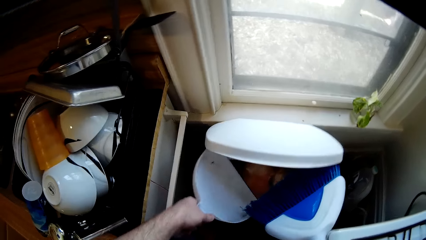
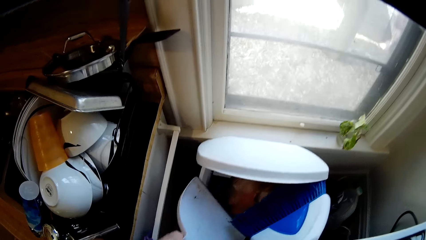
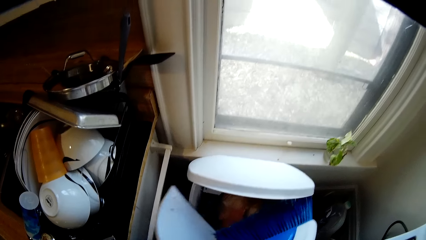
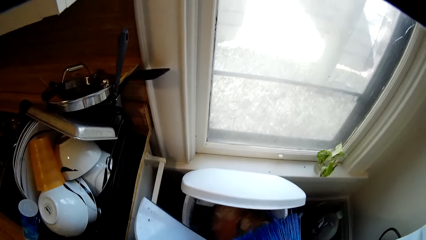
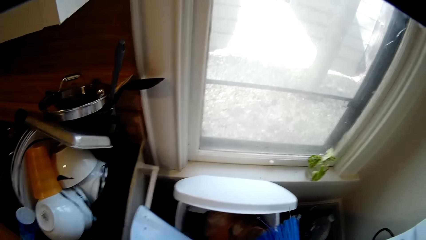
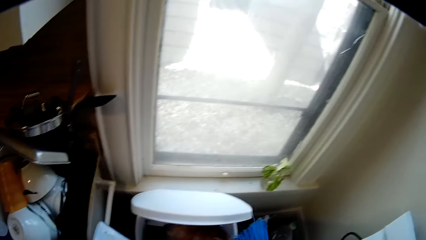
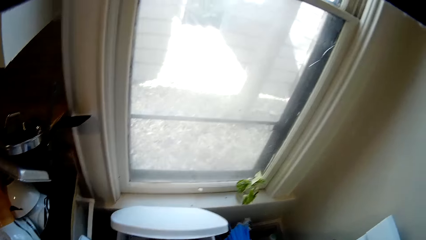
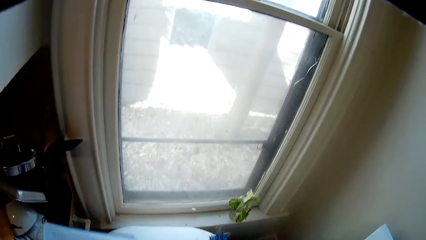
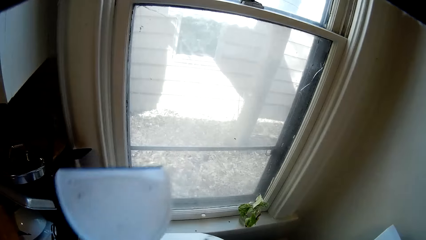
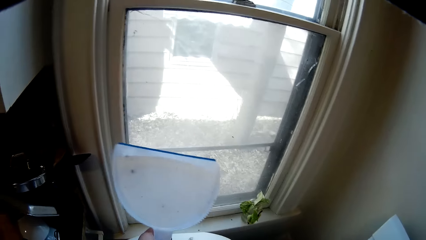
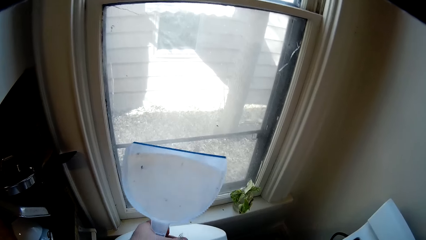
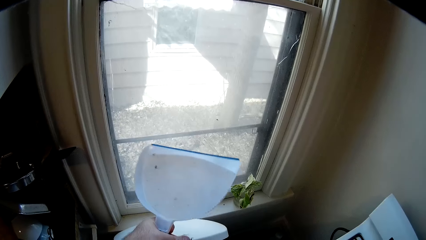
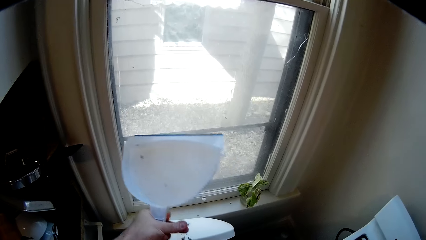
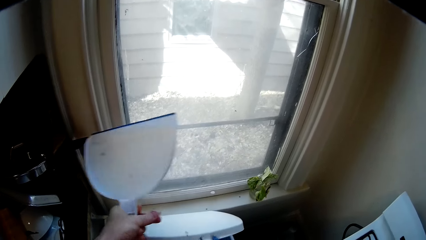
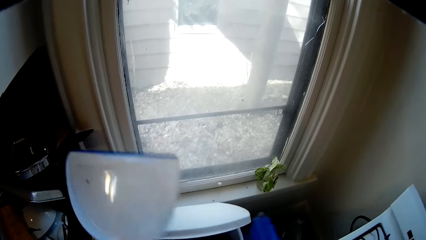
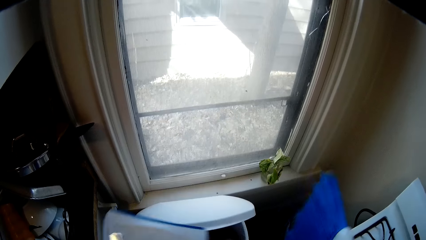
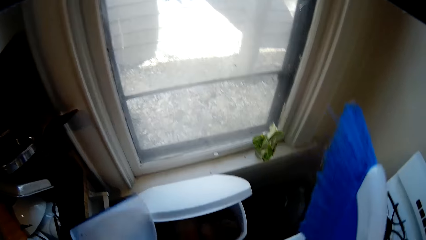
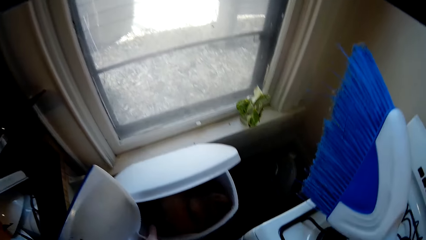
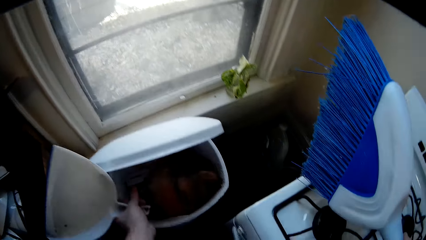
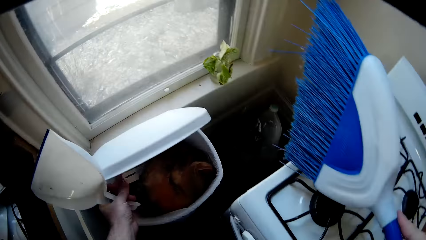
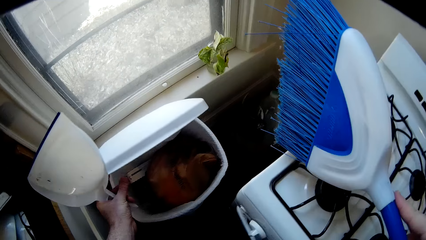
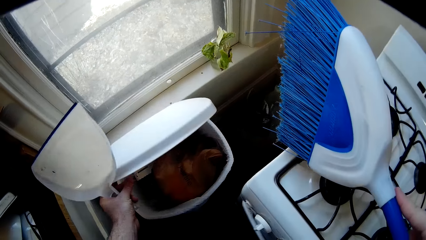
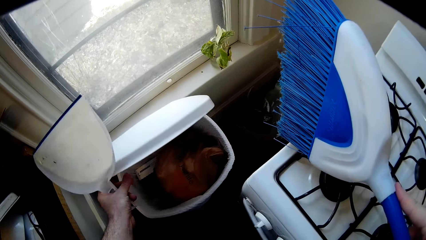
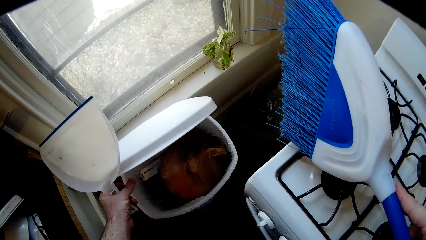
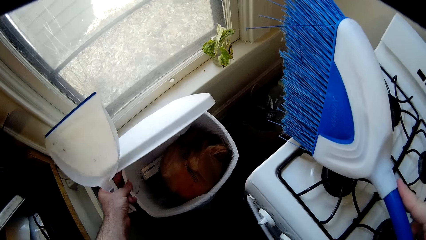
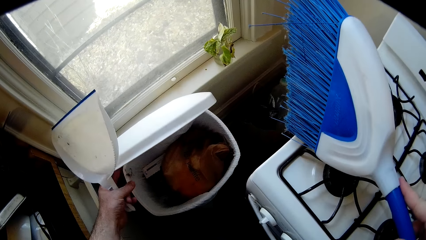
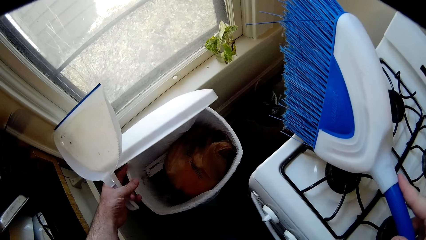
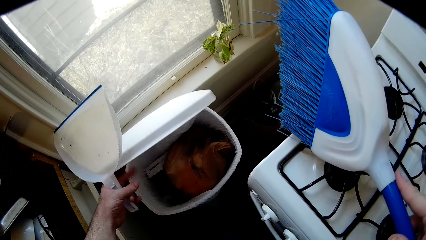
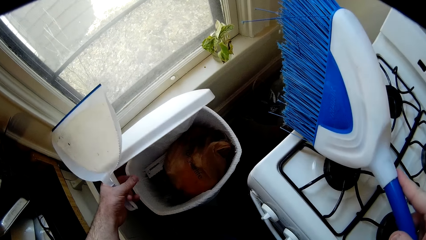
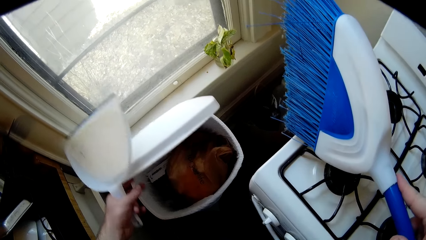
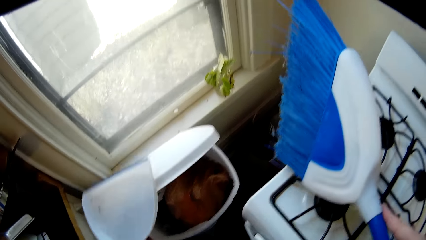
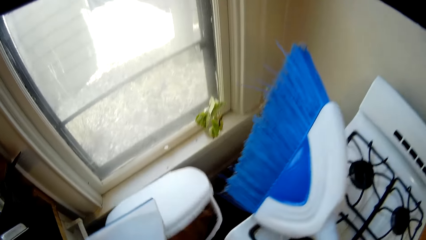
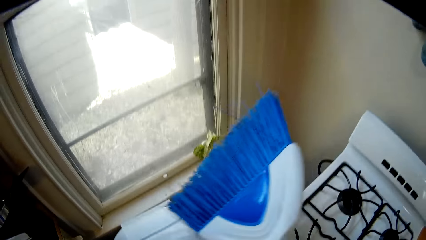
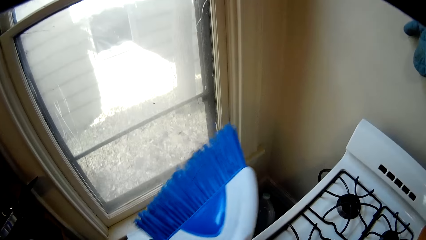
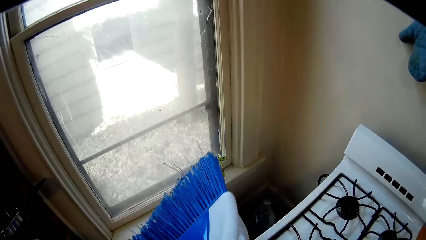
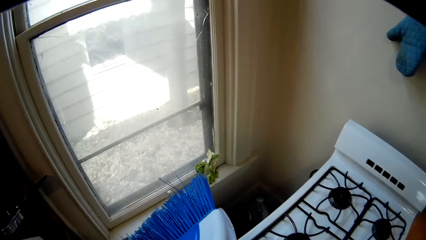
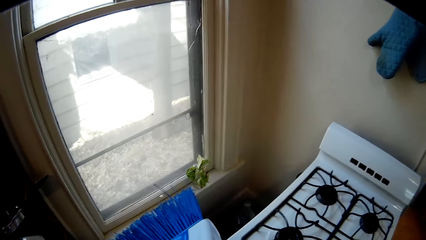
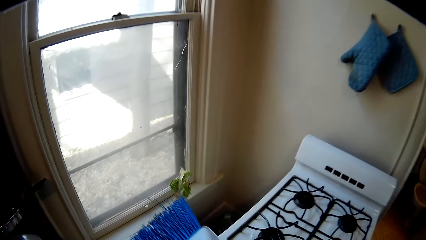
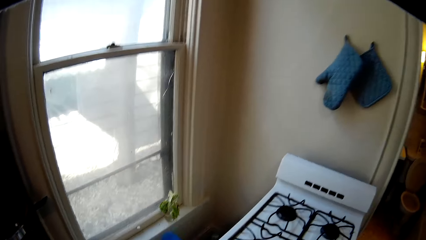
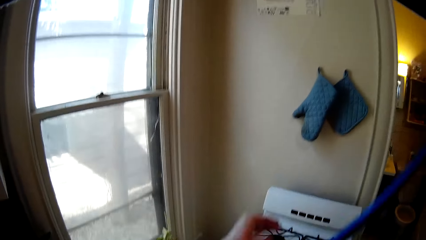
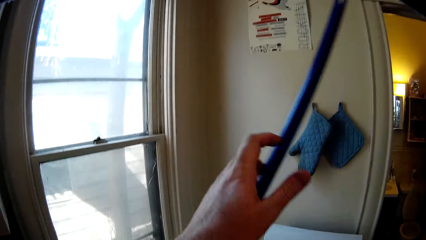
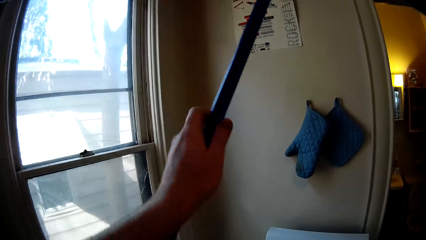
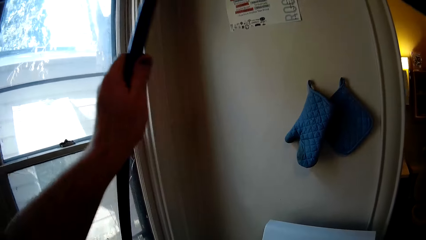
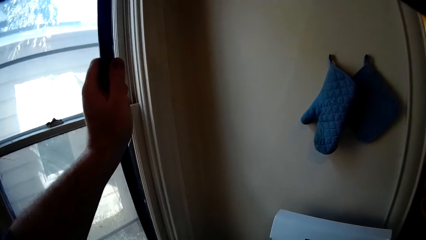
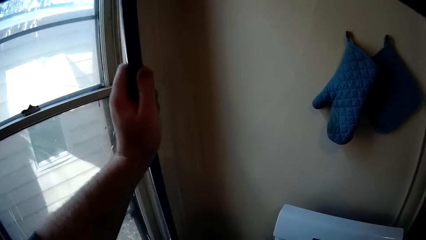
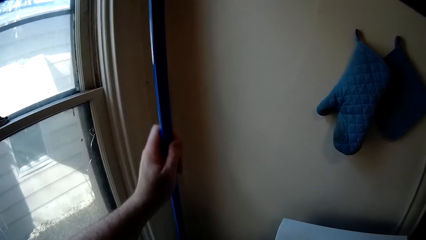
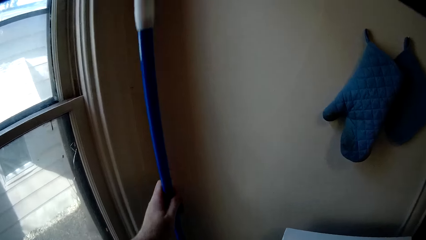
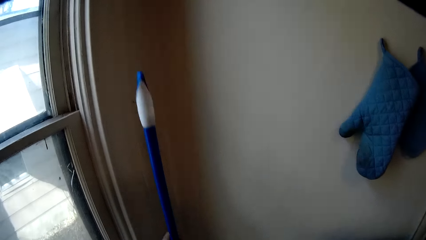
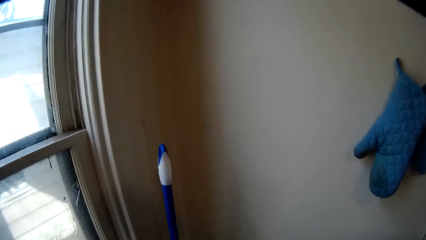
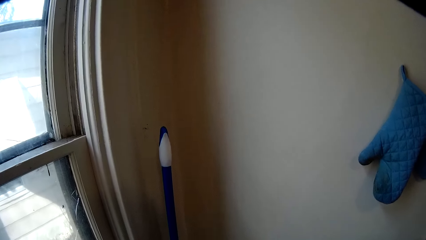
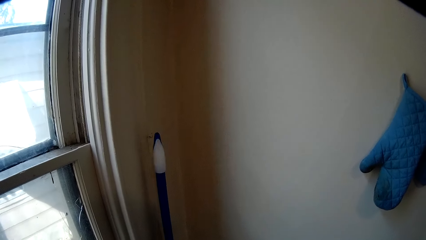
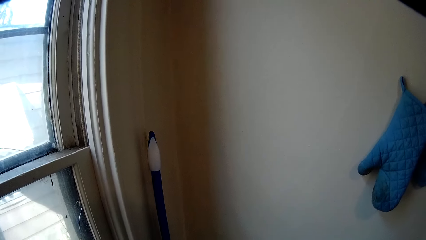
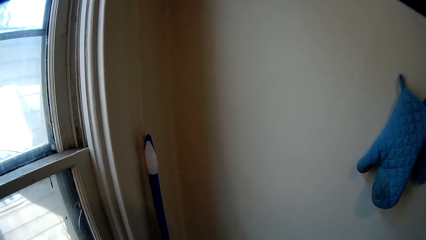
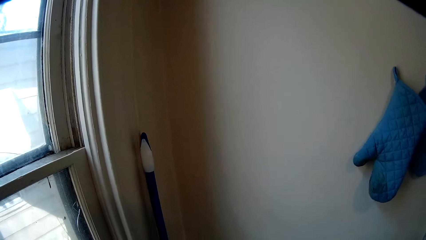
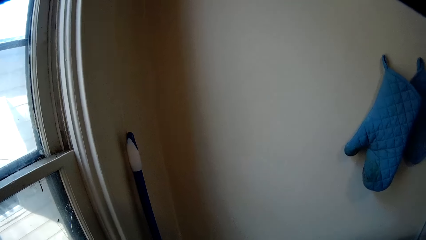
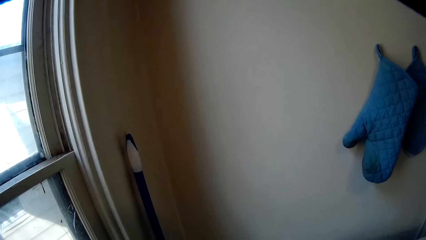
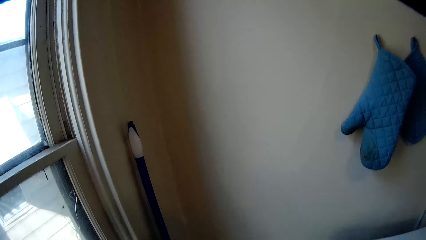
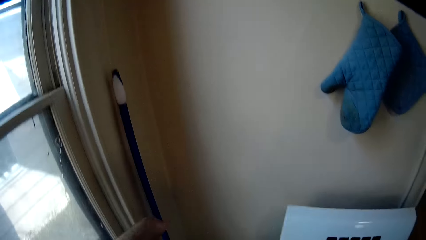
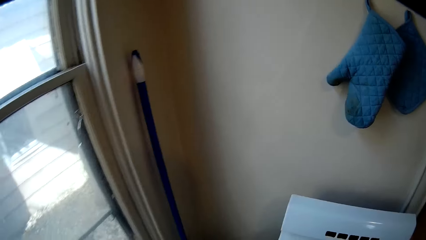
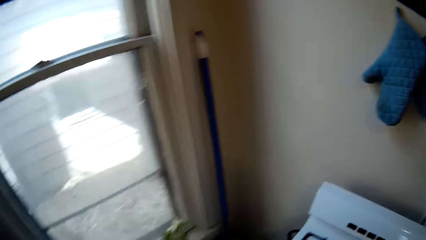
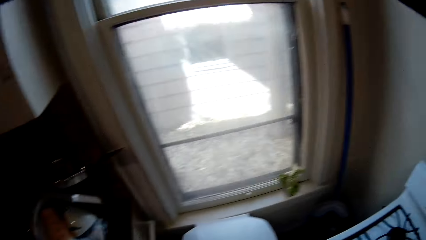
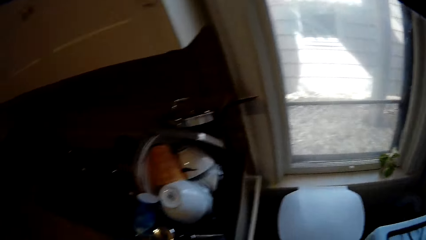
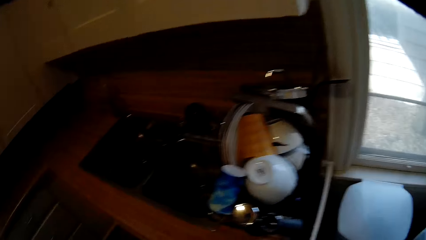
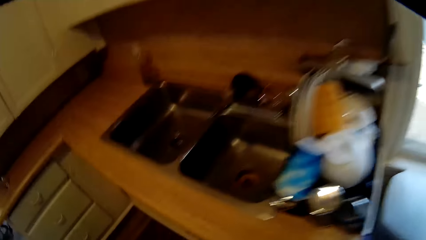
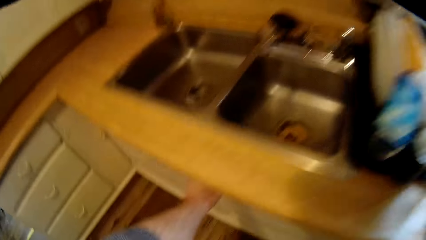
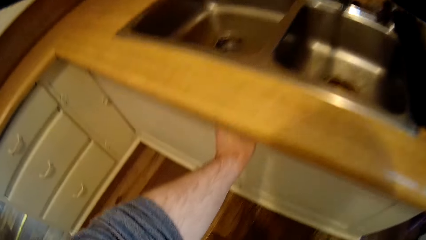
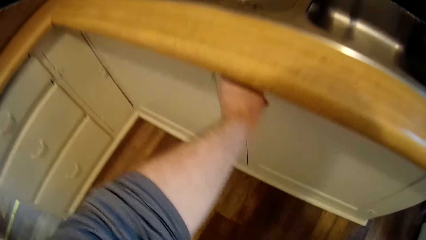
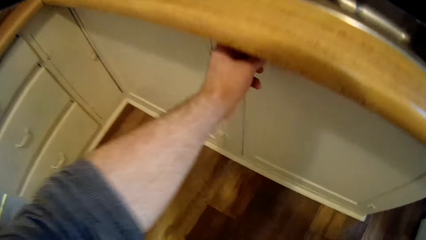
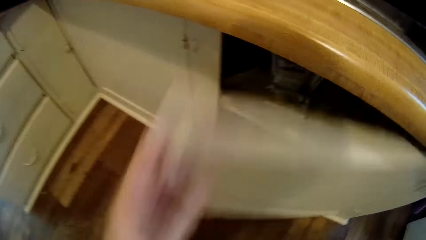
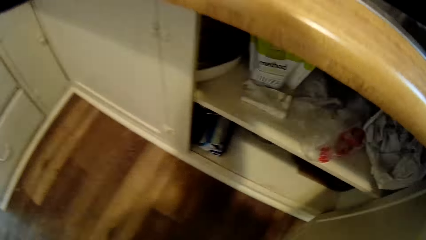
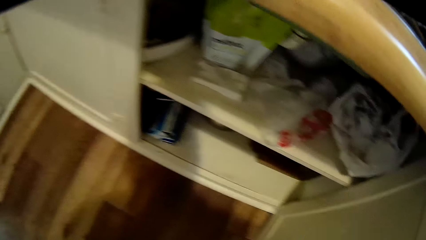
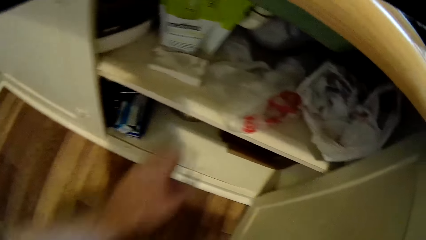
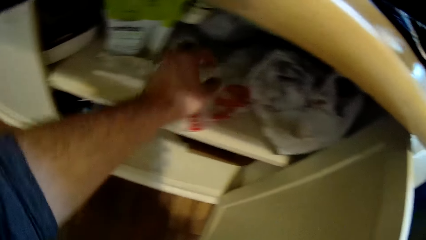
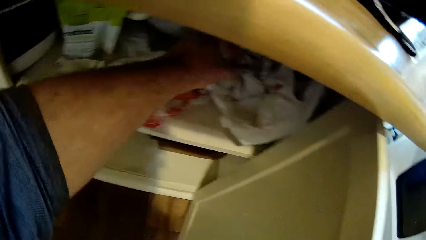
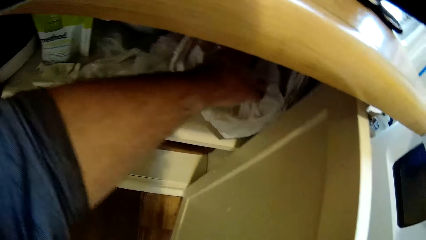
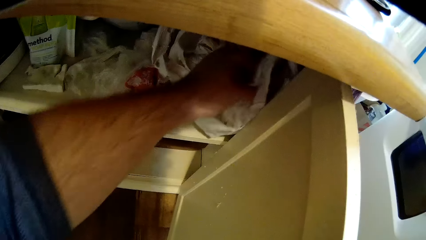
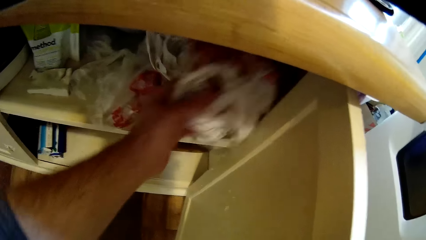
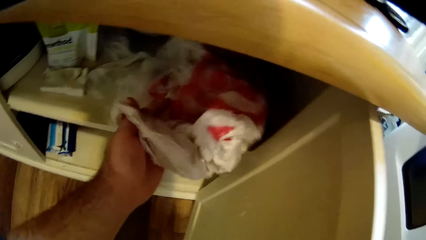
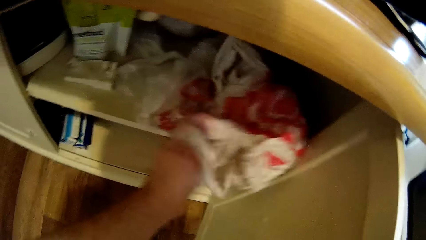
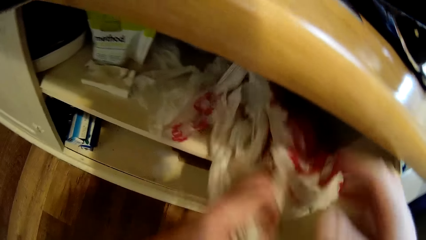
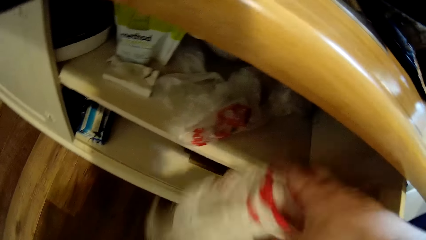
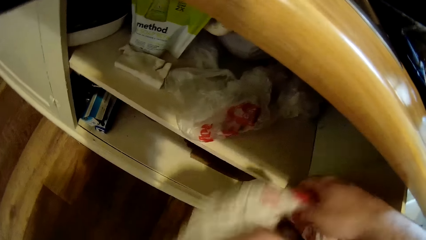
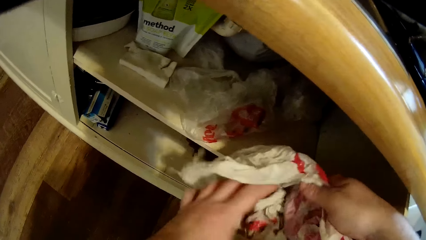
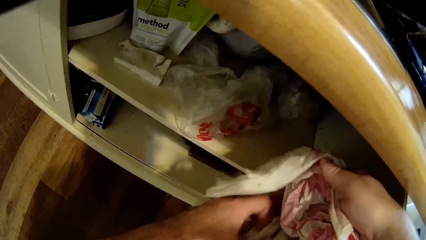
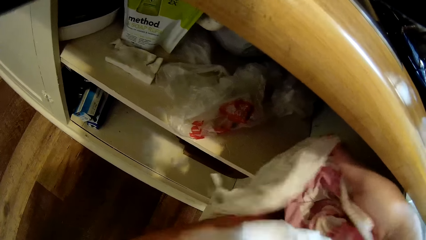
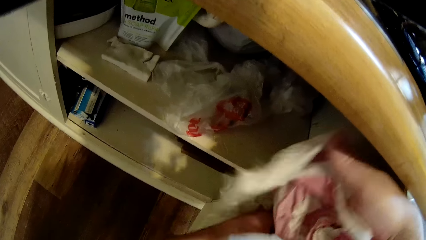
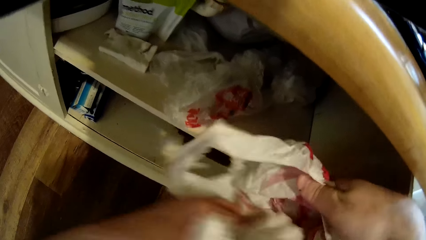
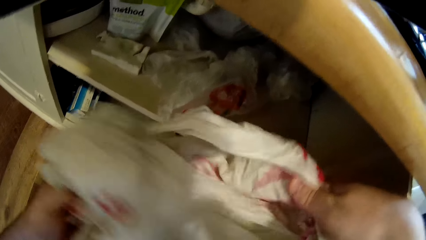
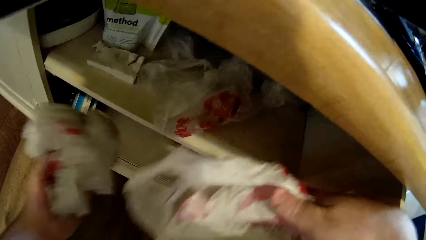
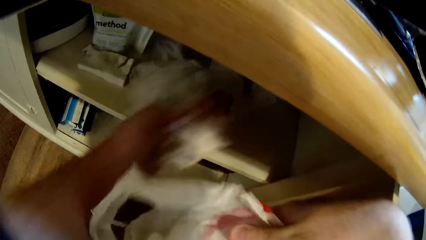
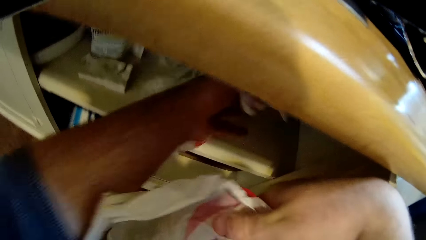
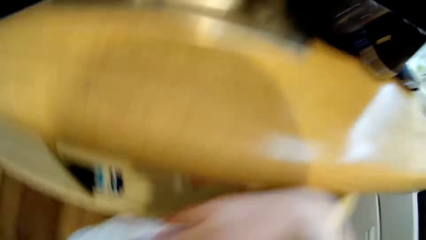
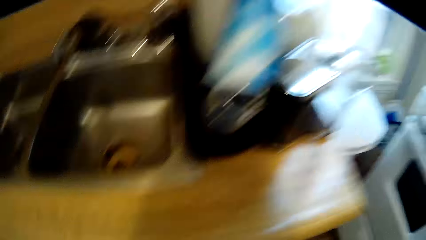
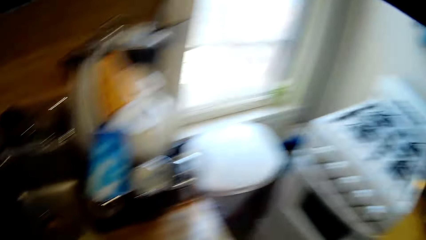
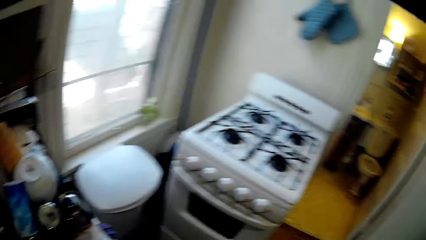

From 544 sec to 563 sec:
The camera wearer removes the dirt on the brush with his hands. He puts the dirt in the dustbin. He closes the dustbin. He puts the brush on the corner of the wall. He opens the kitchen cabinet. He removes a plastic bag.
